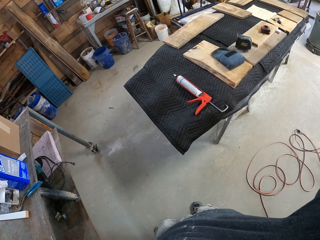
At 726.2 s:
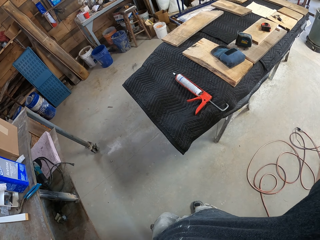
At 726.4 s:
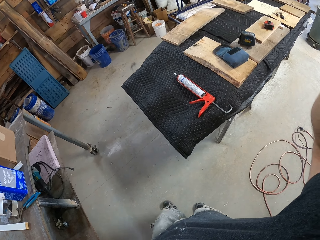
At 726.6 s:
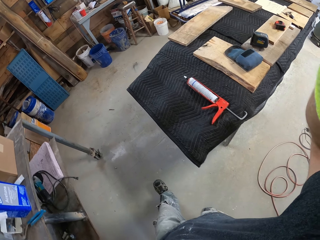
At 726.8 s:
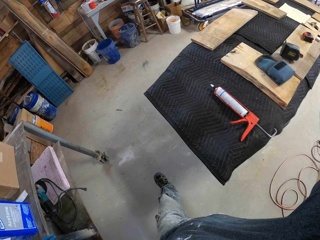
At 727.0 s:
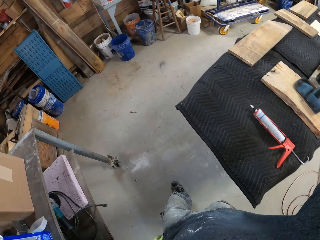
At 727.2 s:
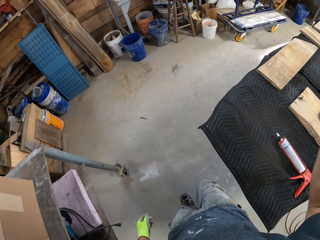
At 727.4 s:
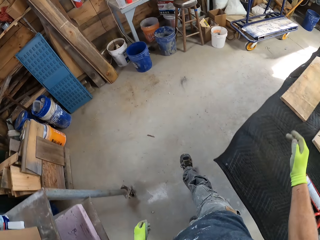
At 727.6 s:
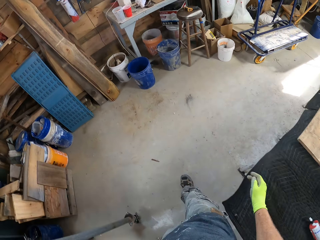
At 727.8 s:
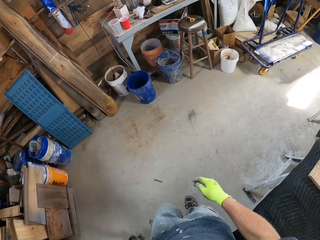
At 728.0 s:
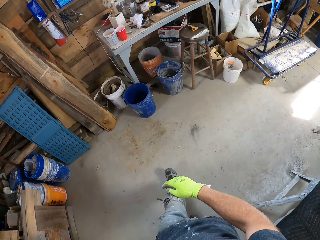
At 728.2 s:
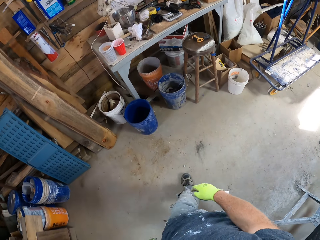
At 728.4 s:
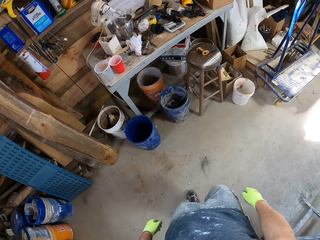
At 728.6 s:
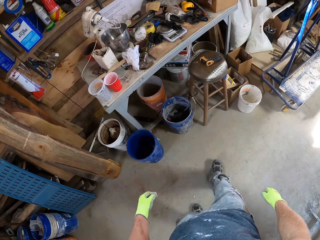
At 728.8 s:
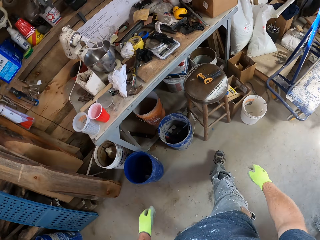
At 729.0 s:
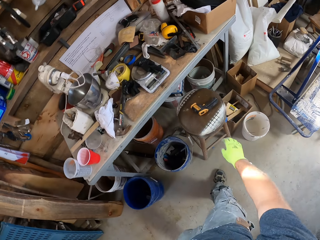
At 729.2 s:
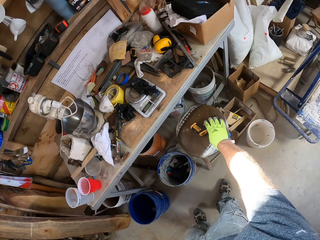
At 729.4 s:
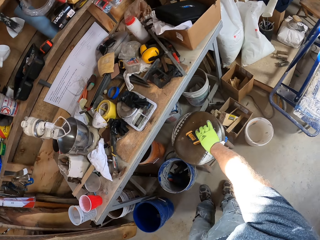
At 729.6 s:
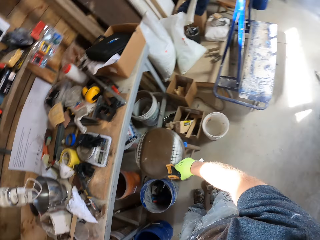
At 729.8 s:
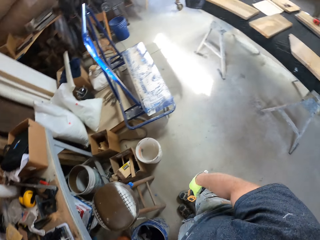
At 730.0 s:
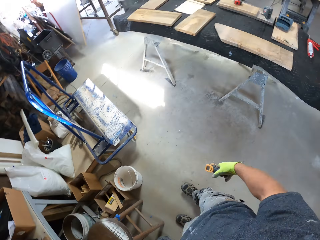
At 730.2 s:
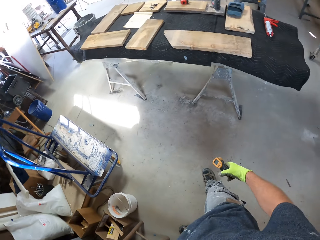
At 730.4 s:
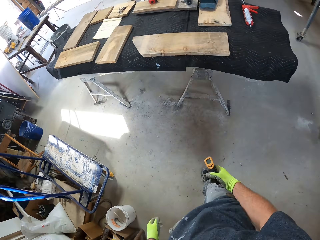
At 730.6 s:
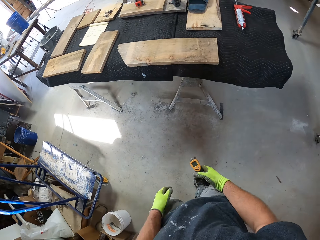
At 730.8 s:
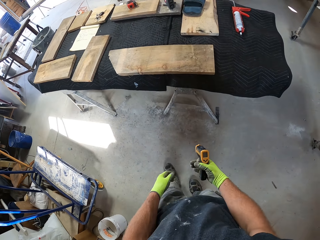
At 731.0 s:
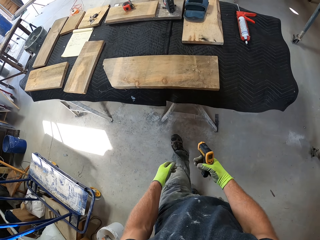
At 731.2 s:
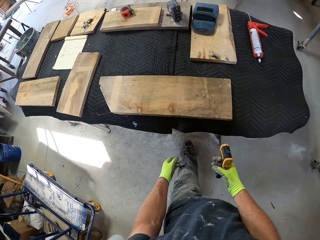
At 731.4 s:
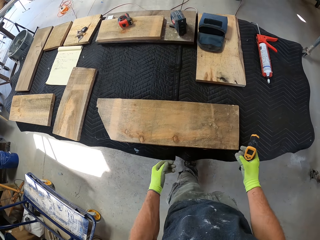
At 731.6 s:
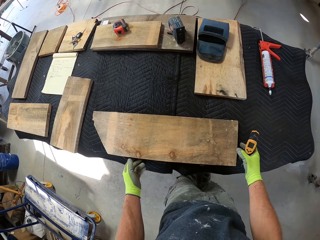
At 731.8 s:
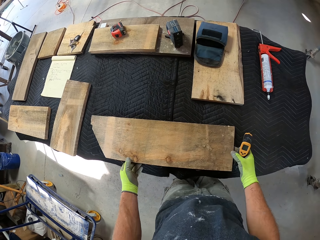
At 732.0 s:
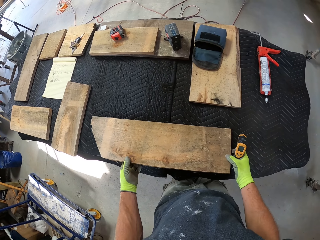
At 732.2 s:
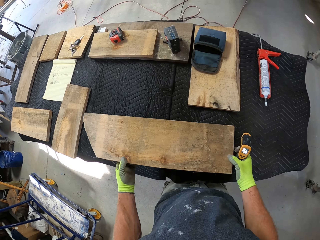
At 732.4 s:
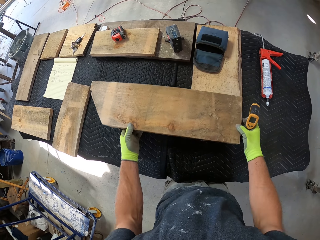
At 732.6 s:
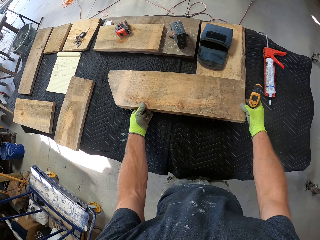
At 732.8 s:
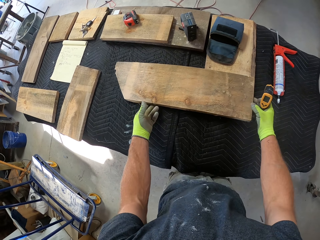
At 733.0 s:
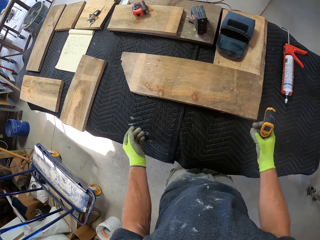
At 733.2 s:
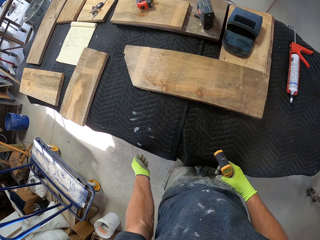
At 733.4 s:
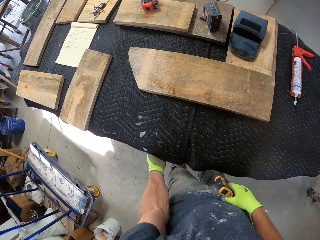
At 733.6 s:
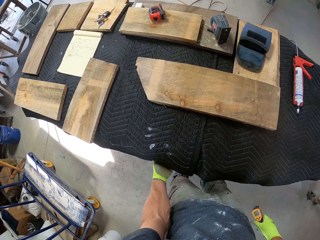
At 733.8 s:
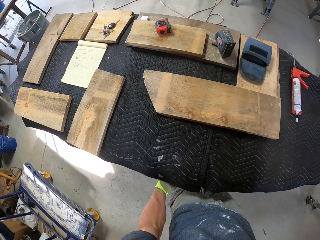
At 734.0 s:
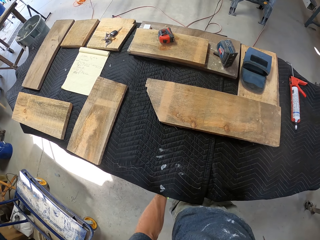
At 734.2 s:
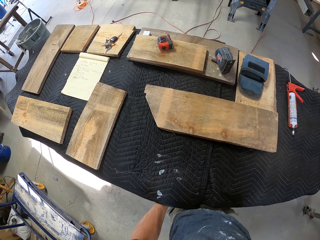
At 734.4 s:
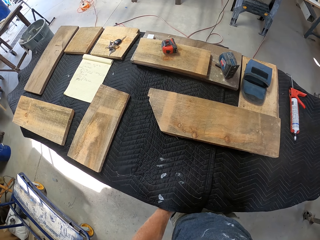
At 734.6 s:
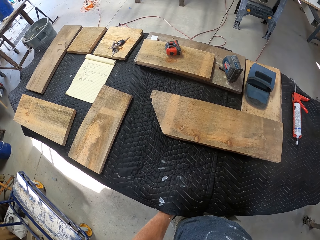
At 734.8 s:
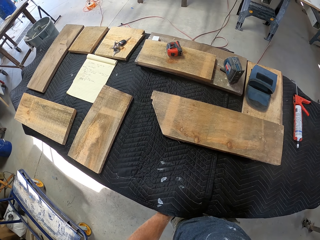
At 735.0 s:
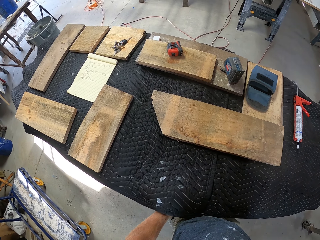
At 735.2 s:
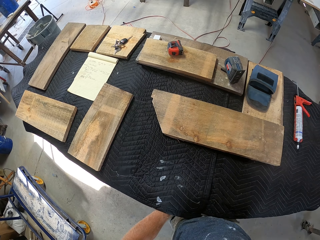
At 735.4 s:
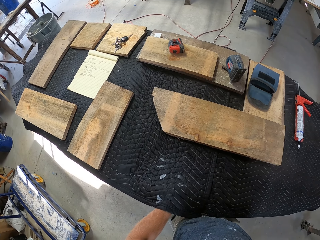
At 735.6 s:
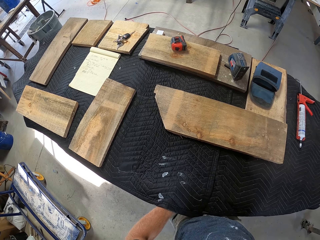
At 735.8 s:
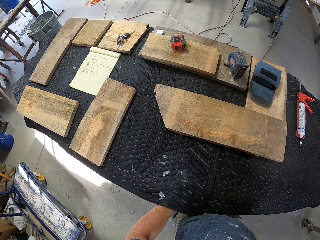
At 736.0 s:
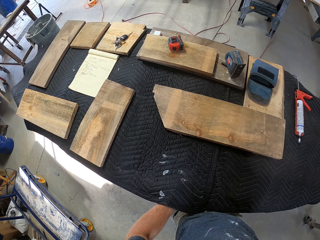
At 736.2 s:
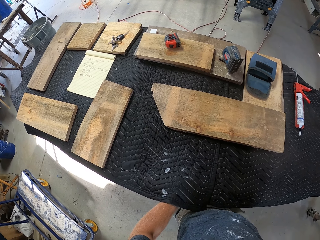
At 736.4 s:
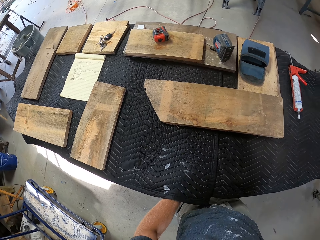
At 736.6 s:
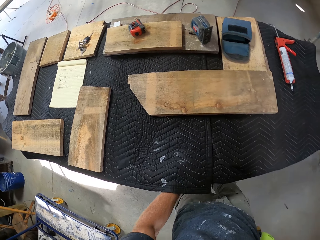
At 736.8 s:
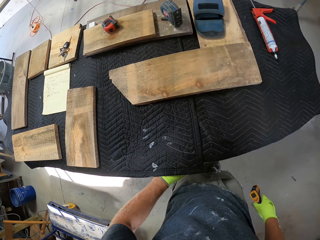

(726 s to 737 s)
The camera wearer looks around a garage. They walk around the garage. They pick up a laser gun or temperature gun from a stool. They walk around the garage. They move a piece of wood on a table. They lift up a mat from the table.

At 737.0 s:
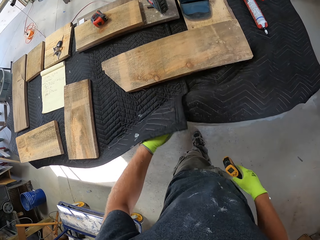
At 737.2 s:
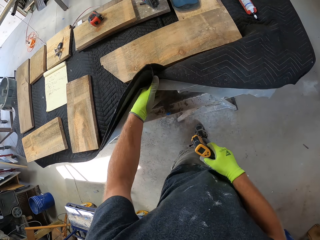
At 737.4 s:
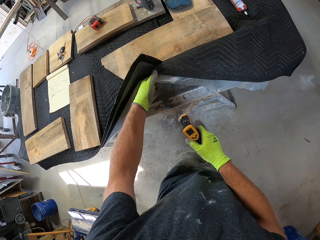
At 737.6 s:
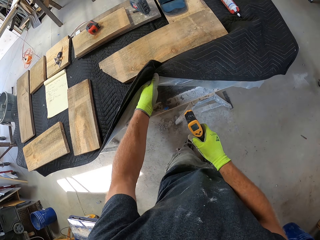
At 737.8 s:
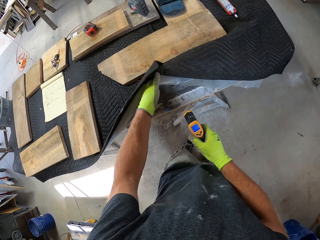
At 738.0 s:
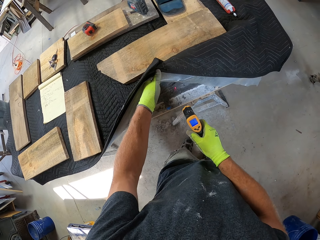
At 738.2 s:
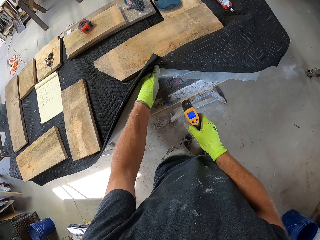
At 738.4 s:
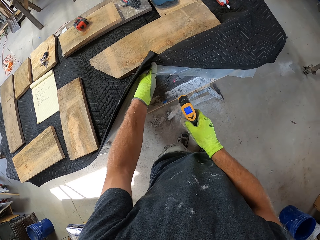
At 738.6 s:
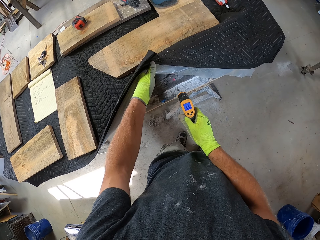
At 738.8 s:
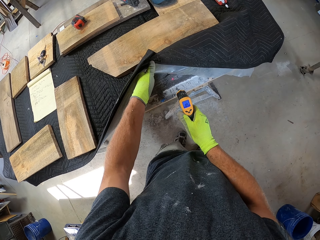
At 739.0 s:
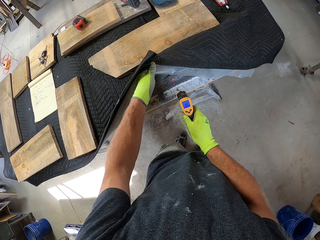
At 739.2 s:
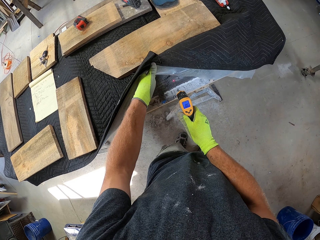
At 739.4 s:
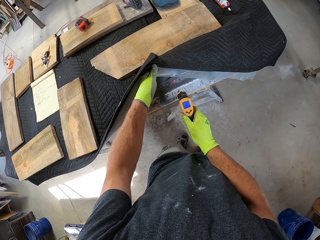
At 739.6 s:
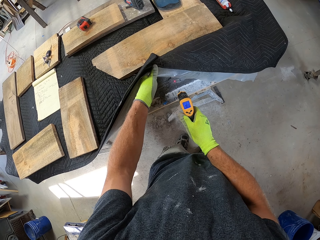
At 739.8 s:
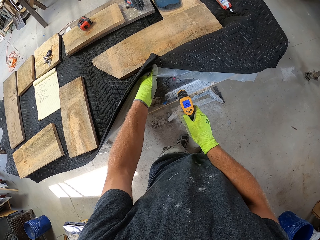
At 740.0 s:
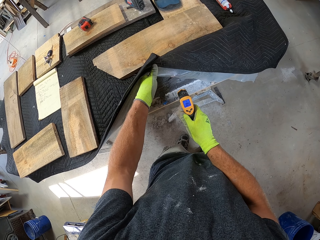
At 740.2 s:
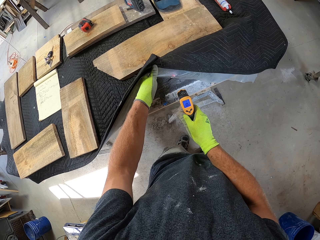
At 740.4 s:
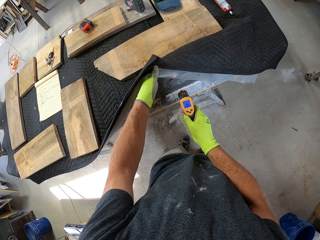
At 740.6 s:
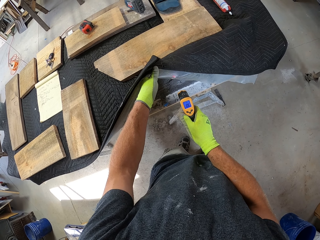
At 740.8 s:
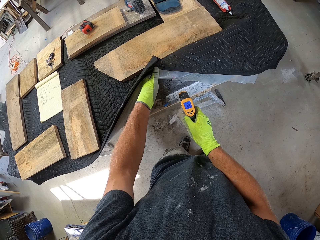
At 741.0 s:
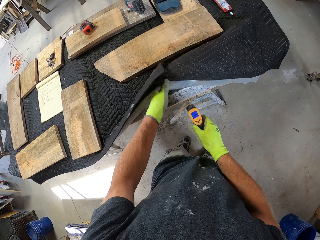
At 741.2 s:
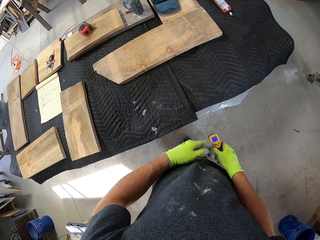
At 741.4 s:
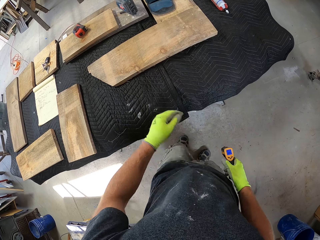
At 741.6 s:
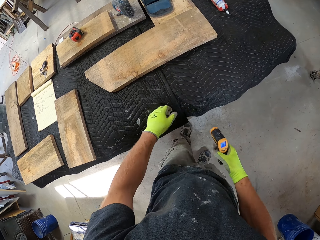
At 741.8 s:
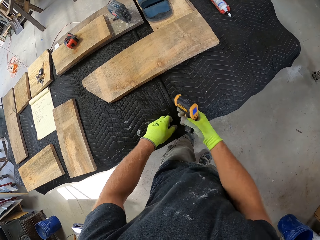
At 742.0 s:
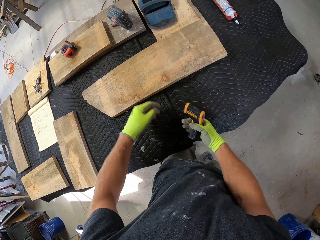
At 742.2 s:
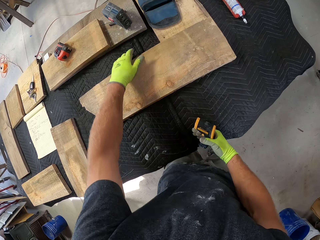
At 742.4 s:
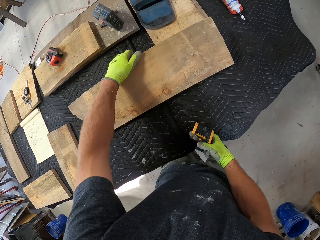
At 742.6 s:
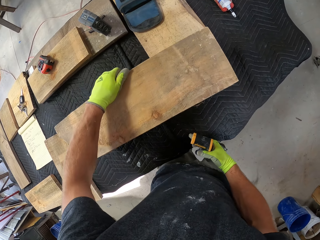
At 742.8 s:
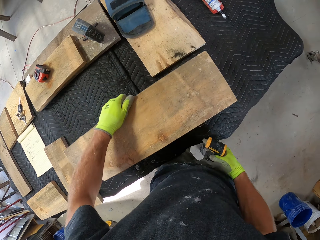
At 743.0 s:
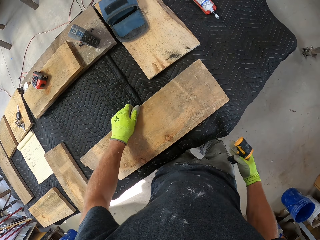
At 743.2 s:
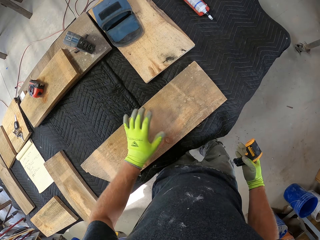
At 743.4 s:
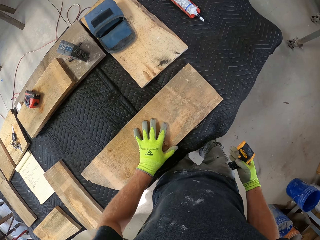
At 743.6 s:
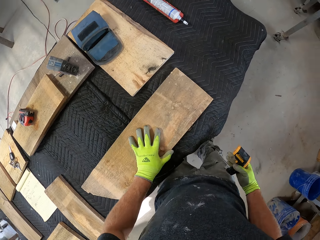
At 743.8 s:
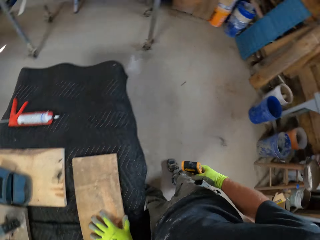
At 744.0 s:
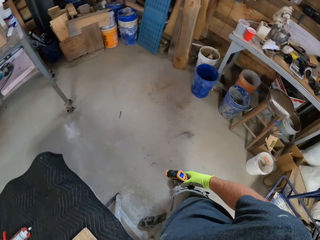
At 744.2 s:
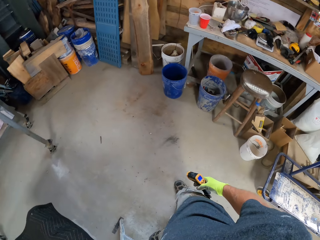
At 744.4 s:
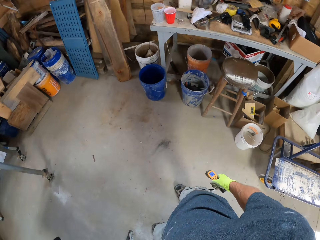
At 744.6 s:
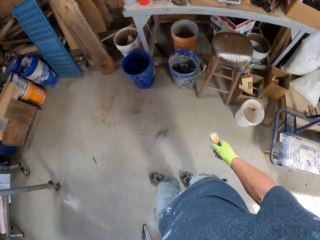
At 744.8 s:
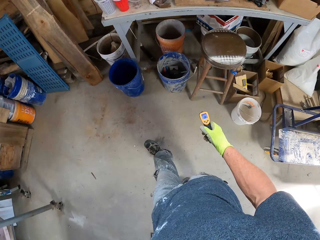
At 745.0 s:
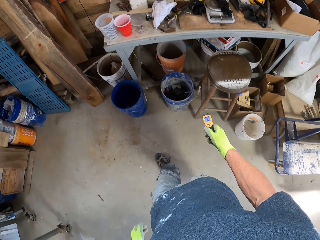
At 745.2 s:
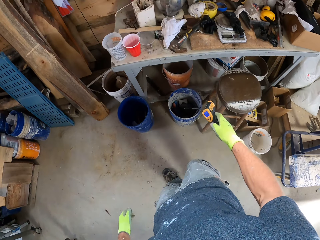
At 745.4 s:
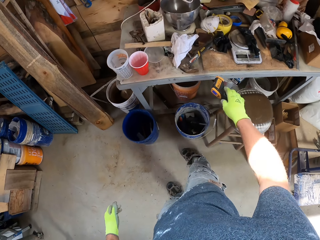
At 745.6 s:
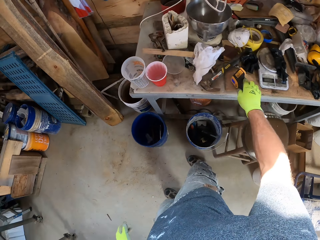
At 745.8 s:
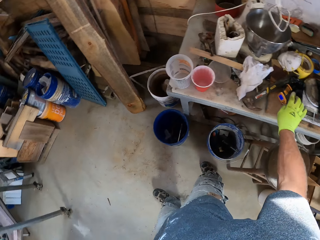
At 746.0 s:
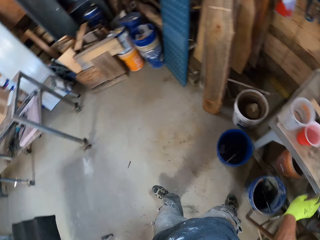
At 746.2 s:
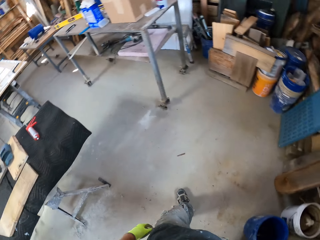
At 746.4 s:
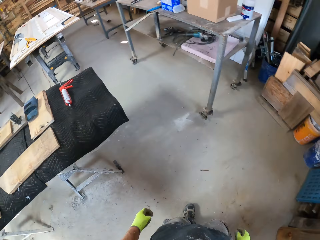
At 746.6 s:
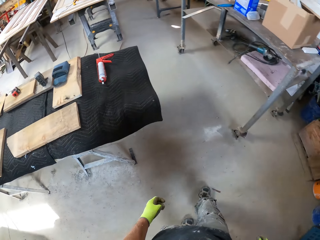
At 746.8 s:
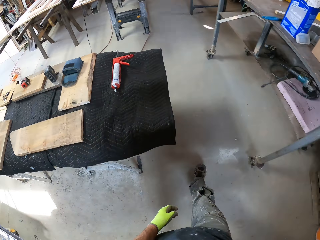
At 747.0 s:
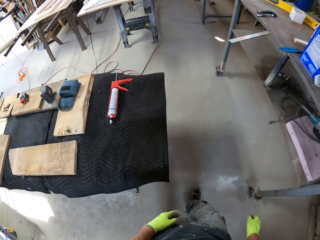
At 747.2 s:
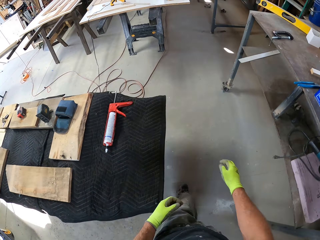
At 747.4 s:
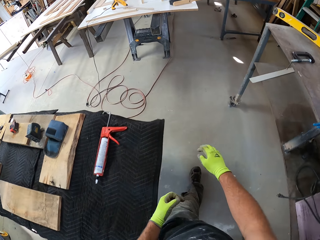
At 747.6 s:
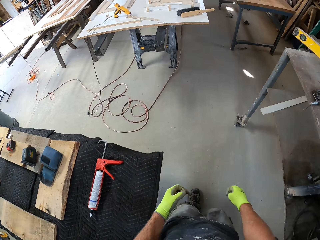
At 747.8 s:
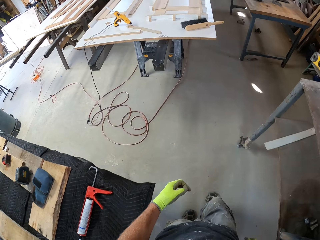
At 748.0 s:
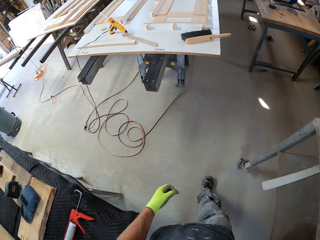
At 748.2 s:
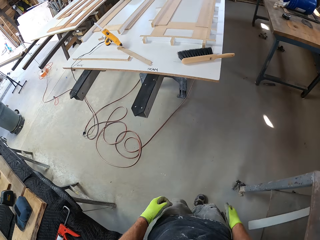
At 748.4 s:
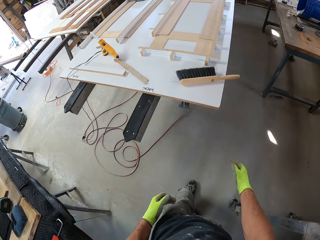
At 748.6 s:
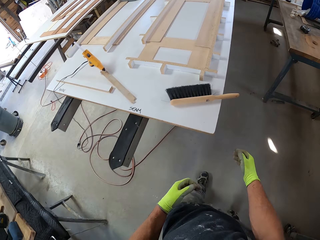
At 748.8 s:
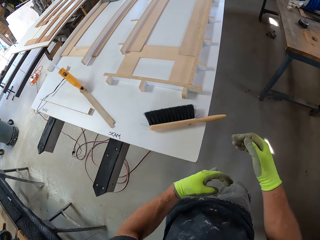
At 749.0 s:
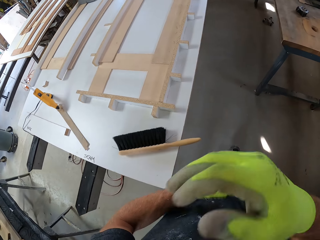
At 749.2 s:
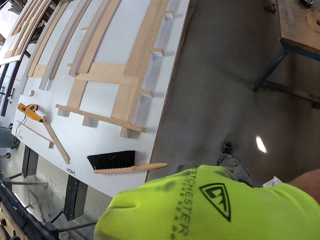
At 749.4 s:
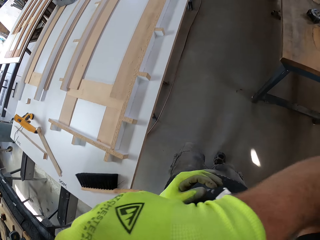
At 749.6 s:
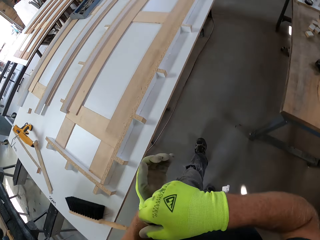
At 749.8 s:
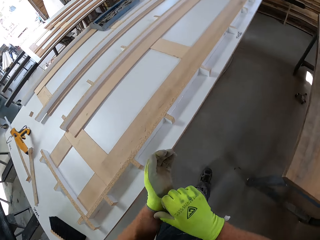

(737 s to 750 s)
The camera wearer checks the temperature of the wood with the temperature gun. They put down the mat on the table. They pick up the wood from the table. They move the wood back on the table. They put down the wood on the table. They walk around a garage. They put down the laser gun on the table. They walk around the garage.
